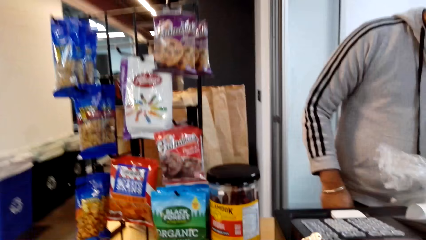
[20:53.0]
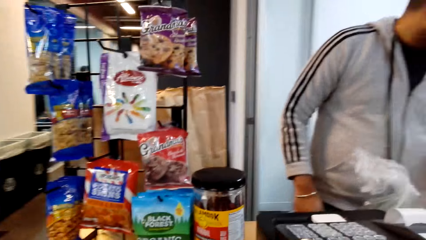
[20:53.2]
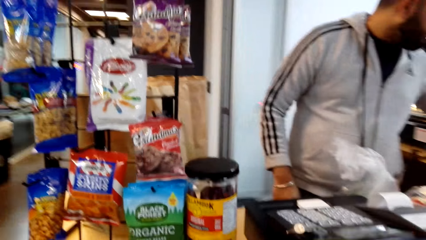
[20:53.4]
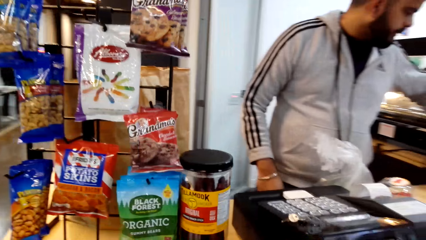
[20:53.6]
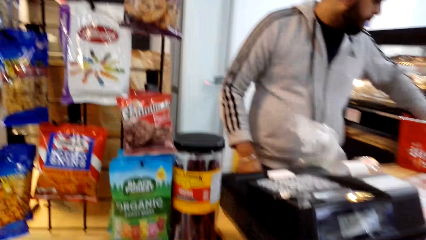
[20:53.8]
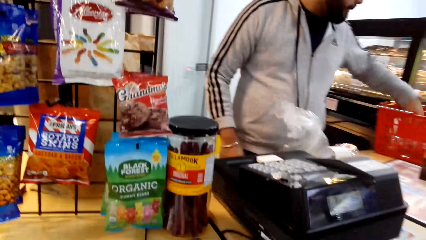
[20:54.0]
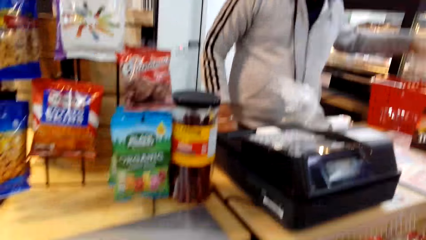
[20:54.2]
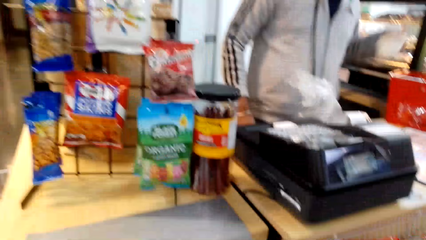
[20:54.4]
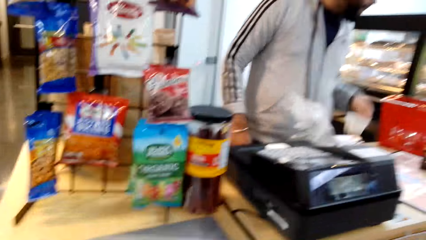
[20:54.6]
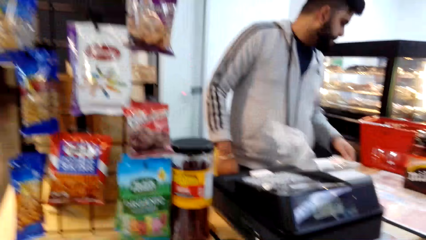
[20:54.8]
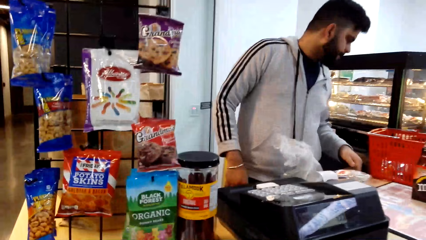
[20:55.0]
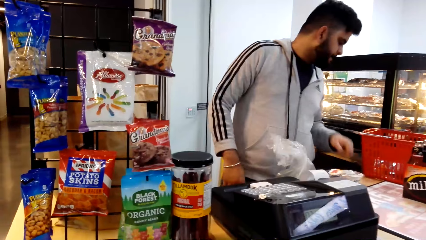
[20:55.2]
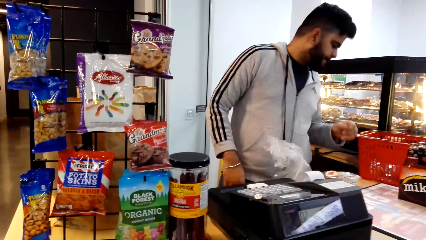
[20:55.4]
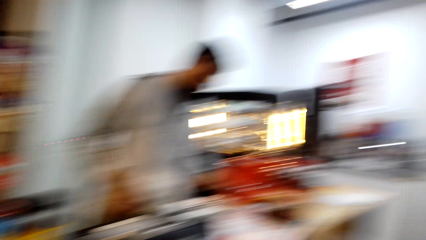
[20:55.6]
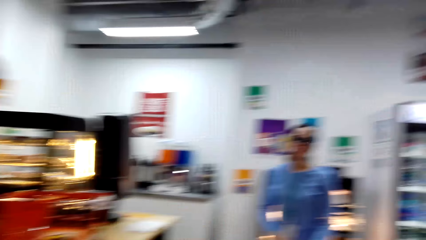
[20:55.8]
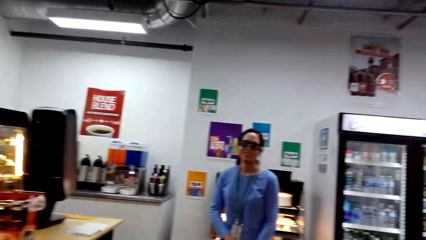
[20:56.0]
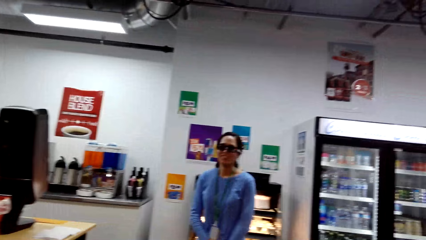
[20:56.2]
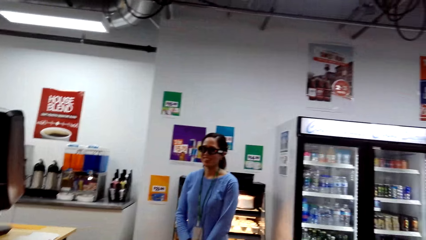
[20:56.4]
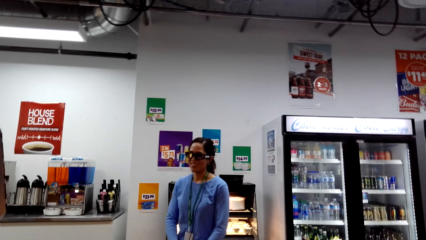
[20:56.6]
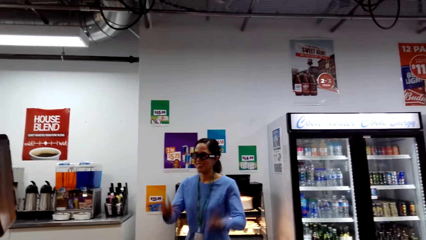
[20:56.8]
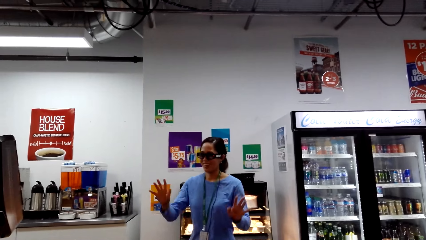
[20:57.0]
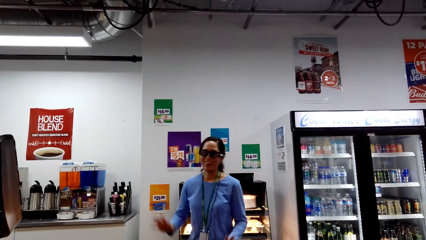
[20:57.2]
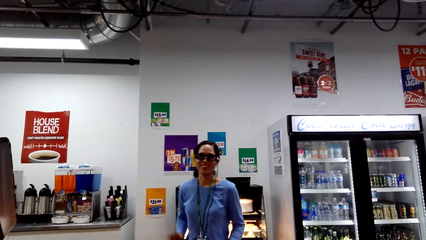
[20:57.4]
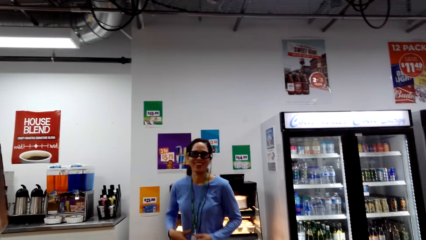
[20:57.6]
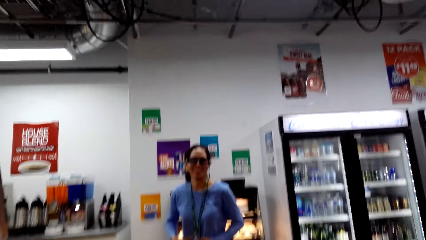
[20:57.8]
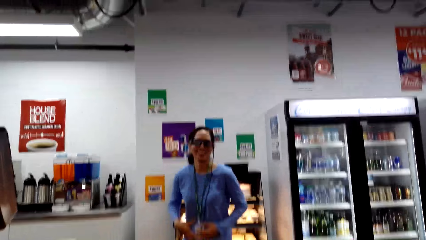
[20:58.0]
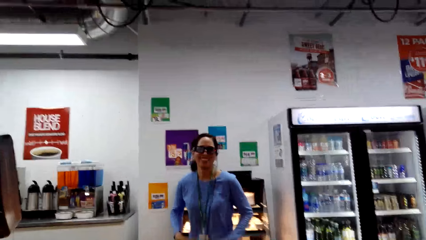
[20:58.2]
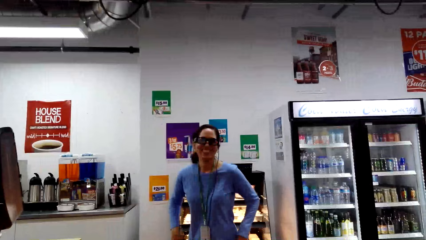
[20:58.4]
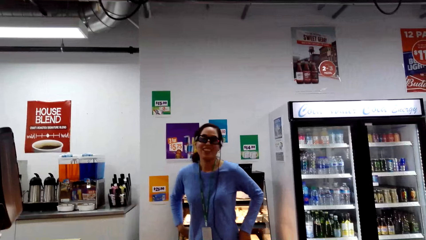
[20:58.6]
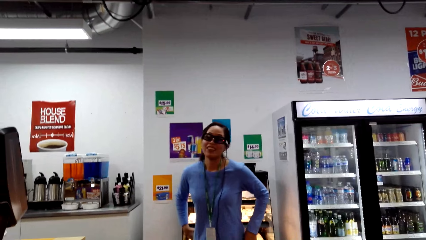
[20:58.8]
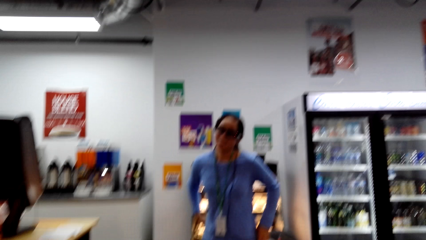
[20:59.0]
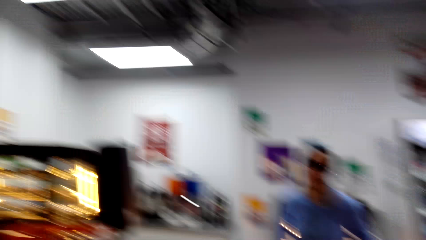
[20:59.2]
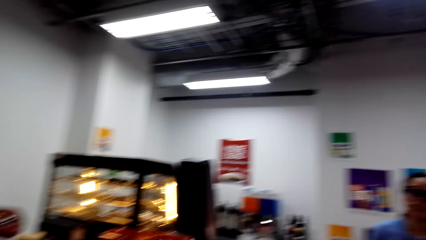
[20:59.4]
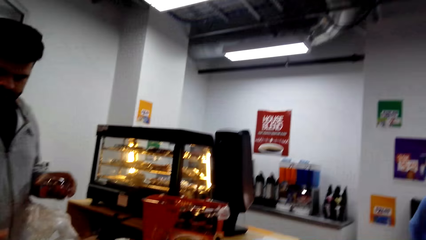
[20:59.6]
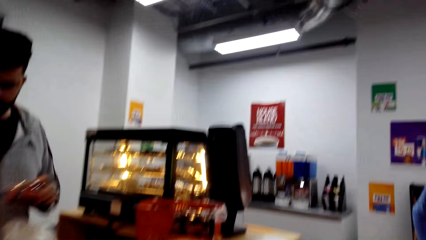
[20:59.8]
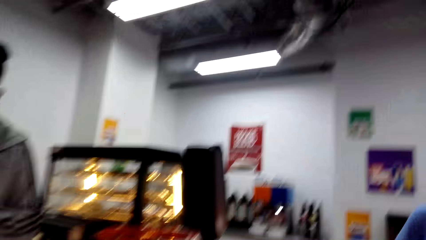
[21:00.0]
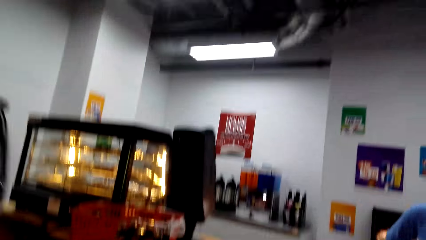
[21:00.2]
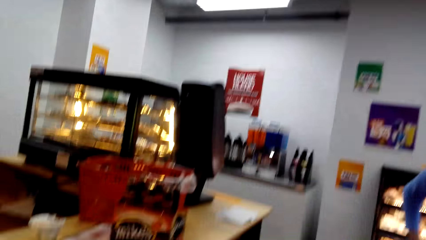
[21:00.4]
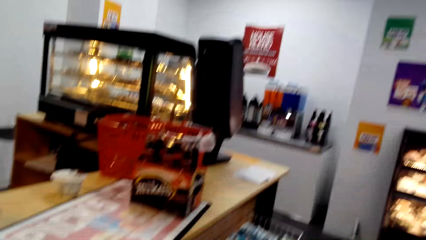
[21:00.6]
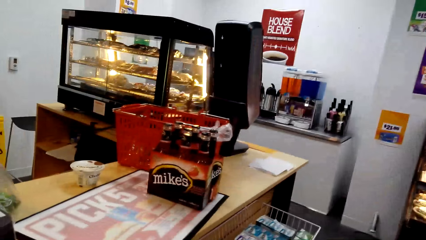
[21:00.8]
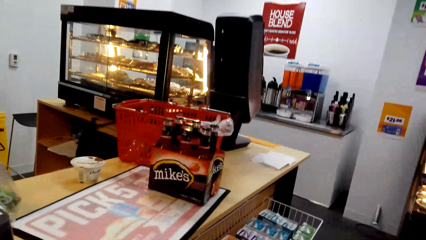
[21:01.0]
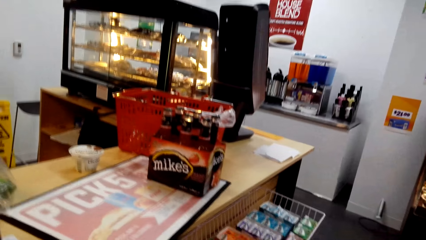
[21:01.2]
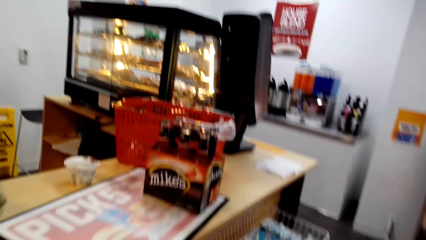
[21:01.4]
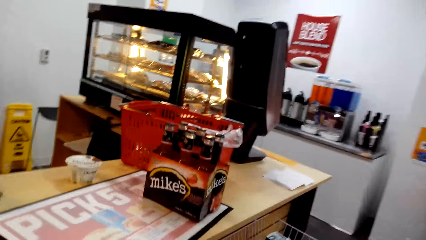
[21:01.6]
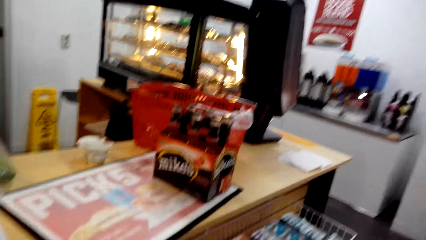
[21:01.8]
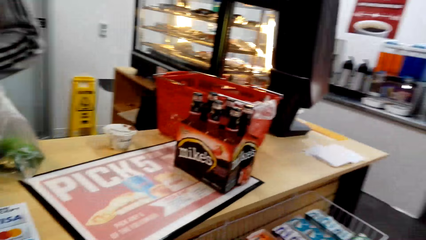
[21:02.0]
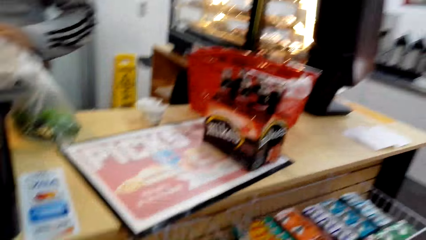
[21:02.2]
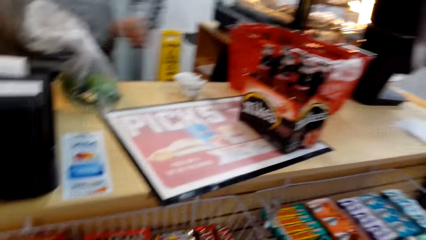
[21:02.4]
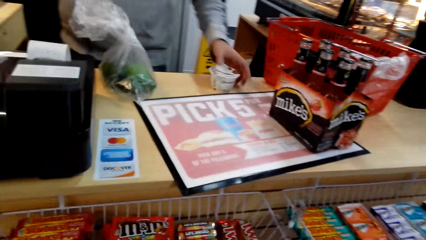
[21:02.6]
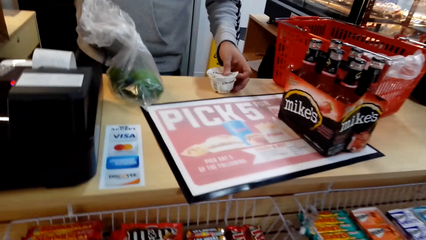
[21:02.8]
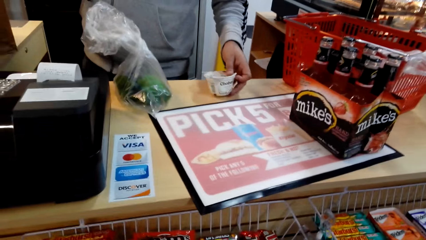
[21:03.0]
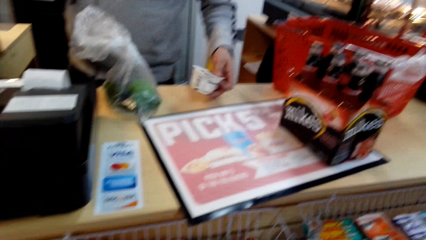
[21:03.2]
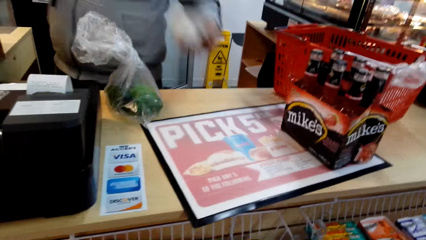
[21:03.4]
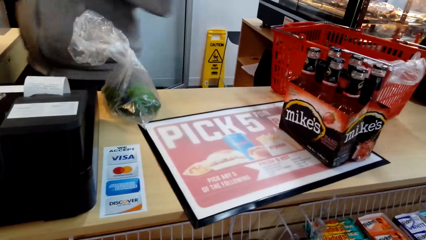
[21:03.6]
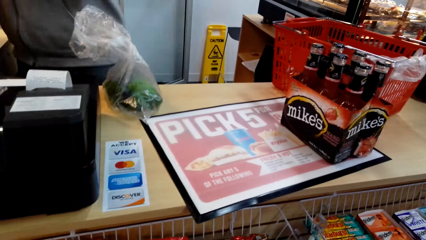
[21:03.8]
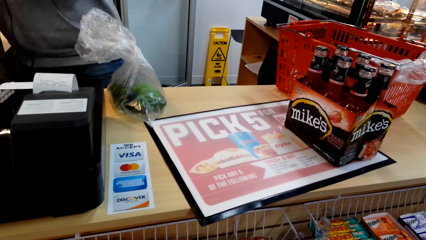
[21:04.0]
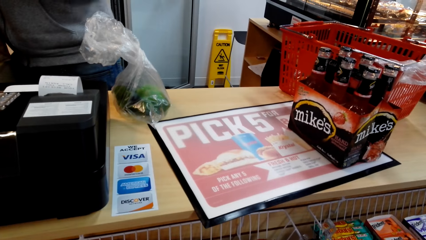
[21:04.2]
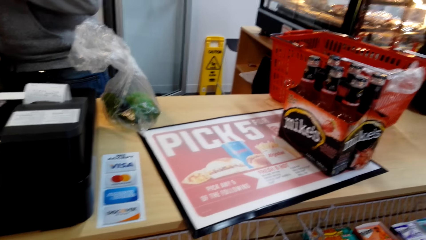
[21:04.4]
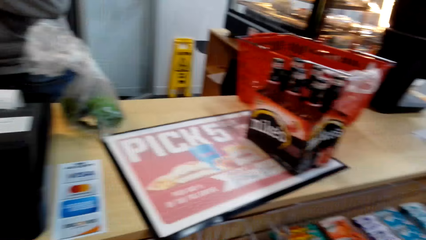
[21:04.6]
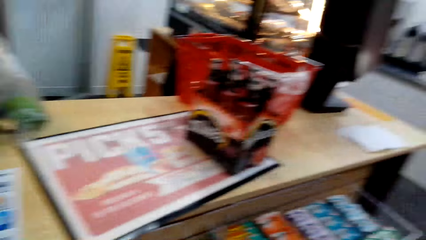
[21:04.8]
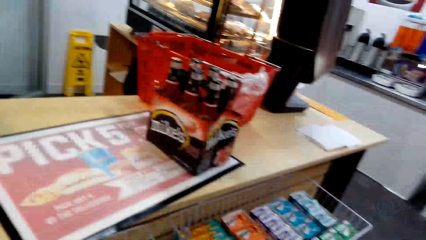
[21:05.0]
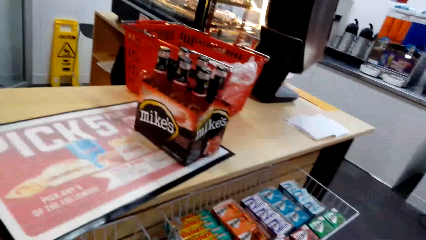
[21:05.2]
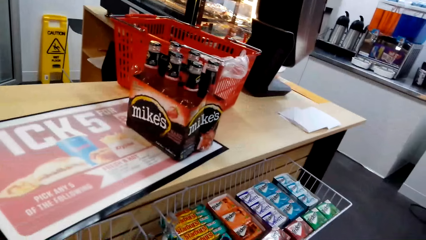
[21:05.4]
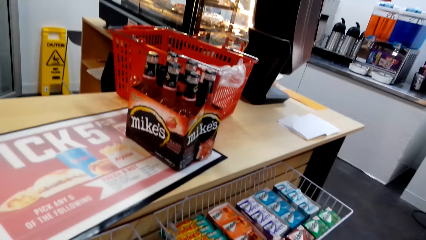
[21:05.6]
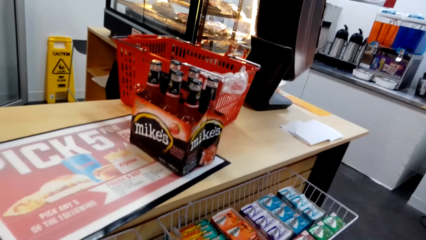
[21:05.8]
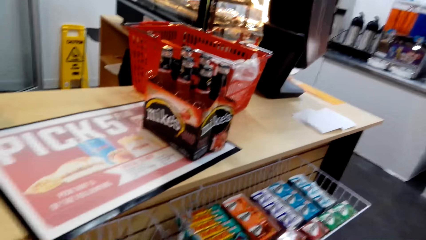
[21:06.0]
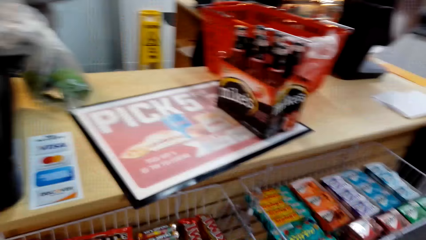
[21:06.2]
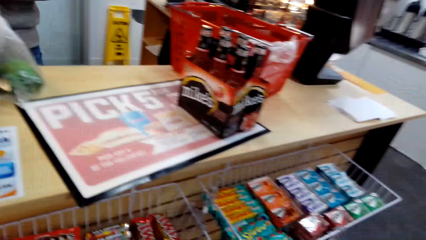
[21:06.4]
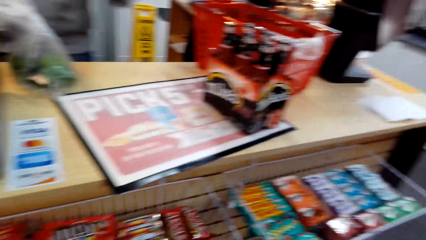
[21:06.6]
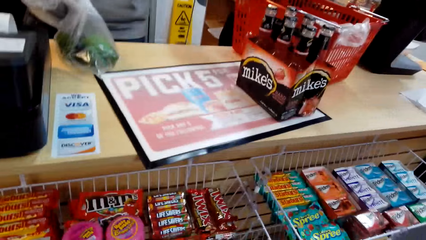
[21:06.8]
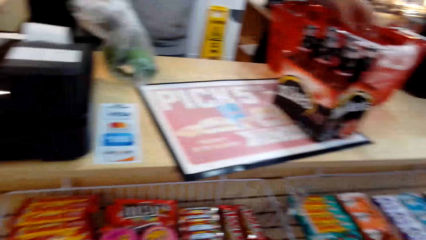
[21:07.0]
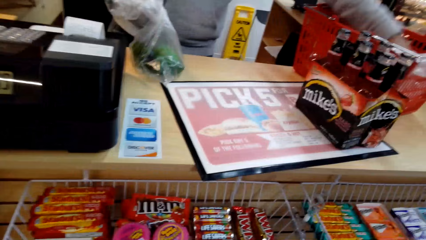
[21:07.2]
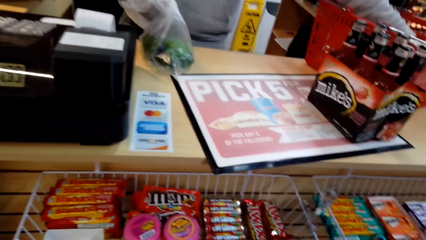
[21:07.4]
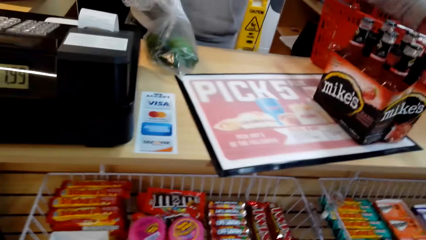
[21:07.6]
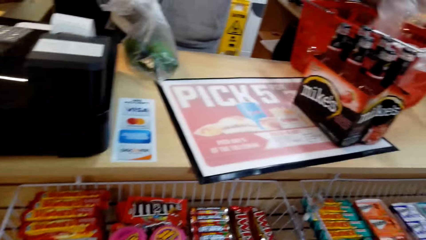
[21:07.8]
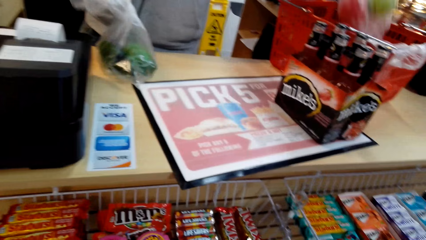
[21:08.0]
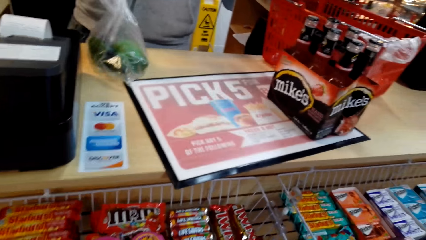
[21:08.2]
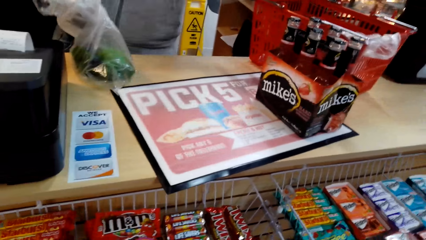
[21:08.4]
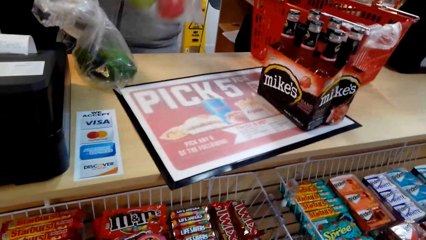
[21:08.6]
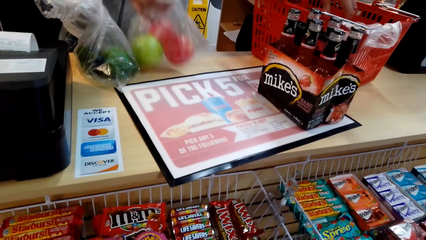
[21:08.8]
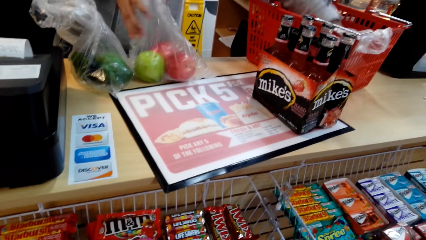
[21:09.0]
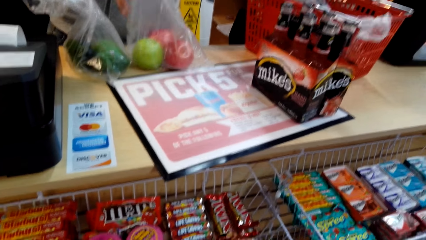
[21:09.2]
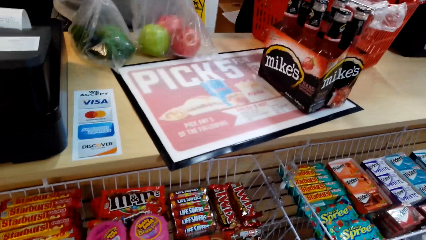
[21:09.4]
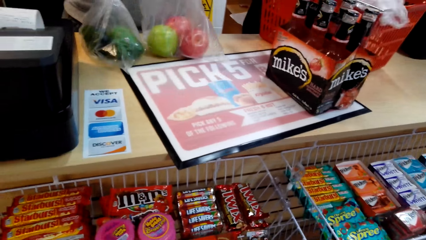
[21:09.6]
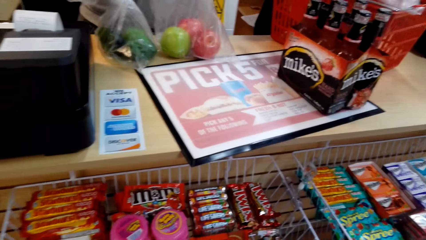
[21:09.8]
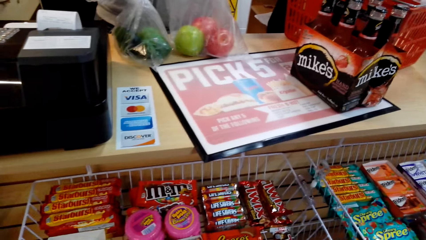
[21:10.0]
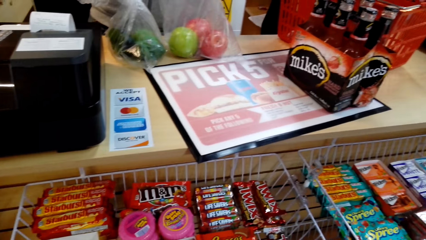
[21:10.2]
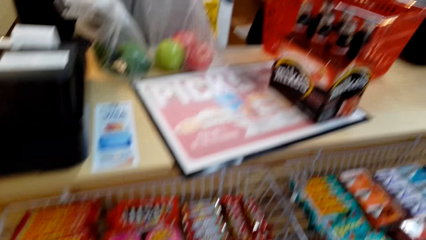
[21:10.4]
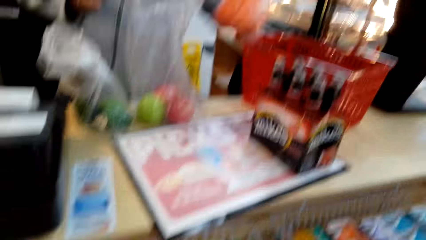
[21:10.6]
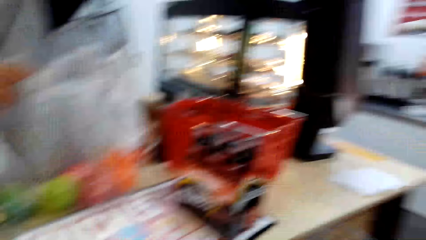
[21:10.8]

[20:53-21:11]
A woman picks the record list. The camera wearer converses with a man and the woman. A person takes out the items in the shopping basket.
